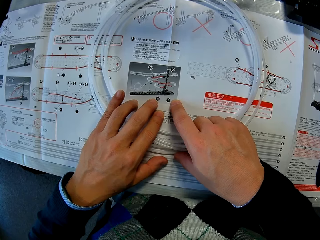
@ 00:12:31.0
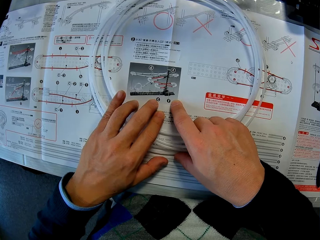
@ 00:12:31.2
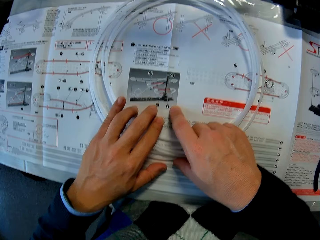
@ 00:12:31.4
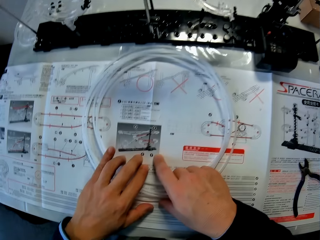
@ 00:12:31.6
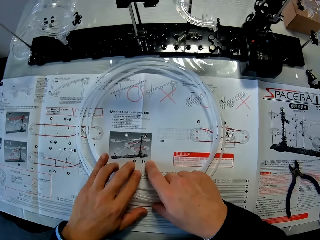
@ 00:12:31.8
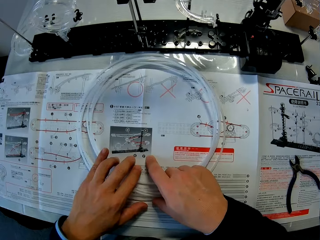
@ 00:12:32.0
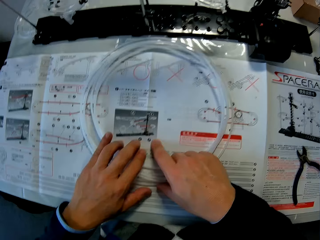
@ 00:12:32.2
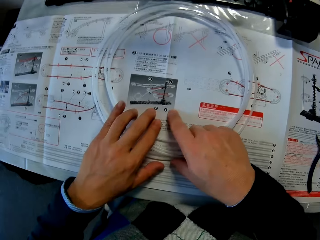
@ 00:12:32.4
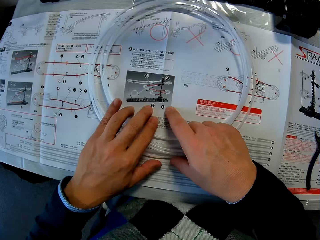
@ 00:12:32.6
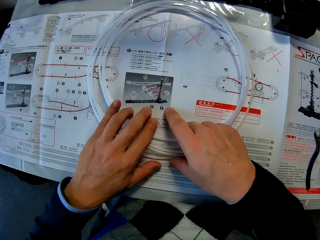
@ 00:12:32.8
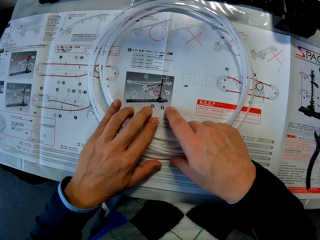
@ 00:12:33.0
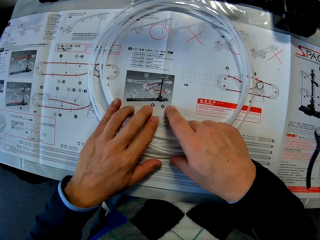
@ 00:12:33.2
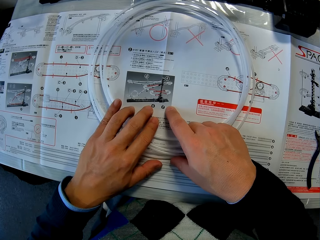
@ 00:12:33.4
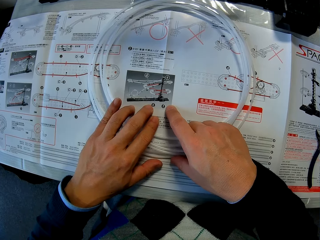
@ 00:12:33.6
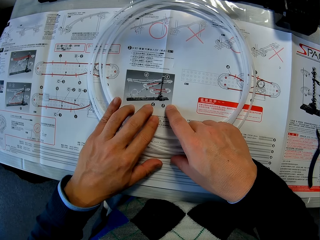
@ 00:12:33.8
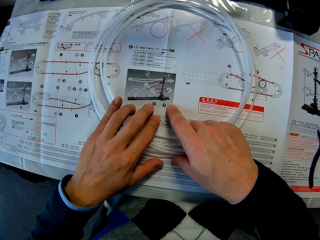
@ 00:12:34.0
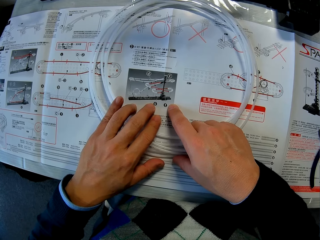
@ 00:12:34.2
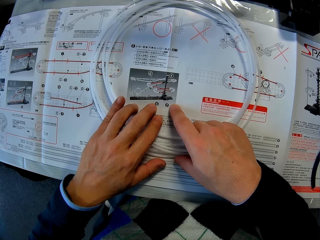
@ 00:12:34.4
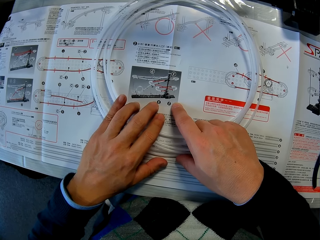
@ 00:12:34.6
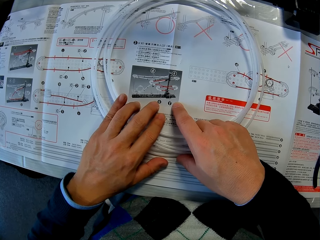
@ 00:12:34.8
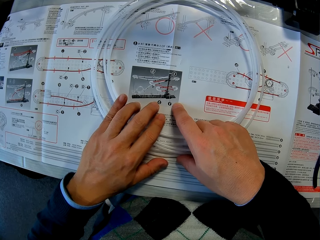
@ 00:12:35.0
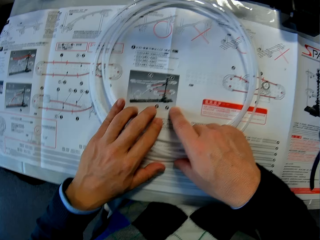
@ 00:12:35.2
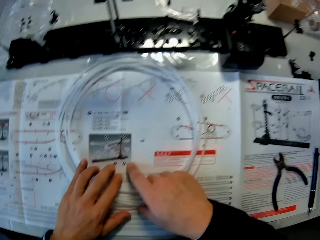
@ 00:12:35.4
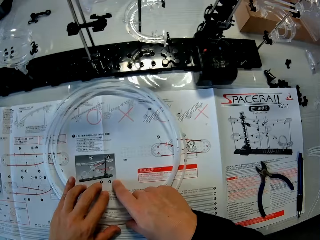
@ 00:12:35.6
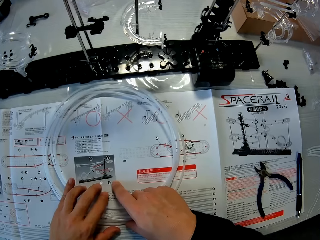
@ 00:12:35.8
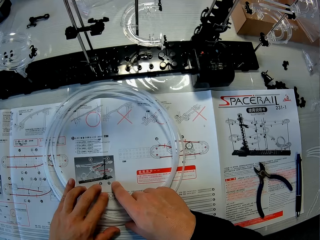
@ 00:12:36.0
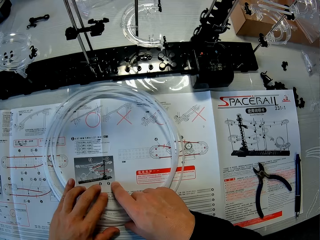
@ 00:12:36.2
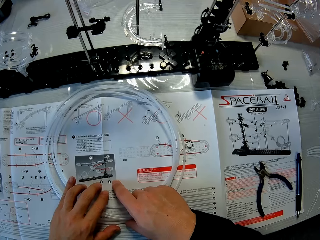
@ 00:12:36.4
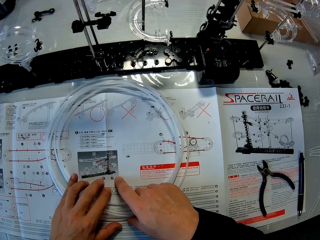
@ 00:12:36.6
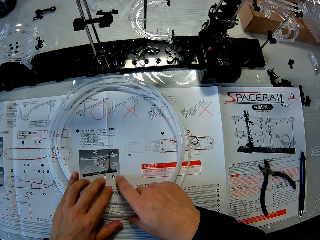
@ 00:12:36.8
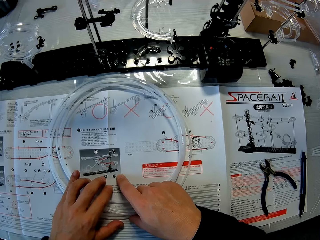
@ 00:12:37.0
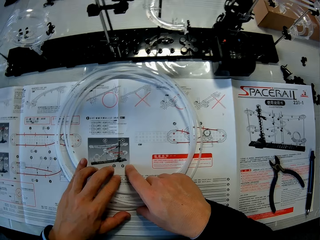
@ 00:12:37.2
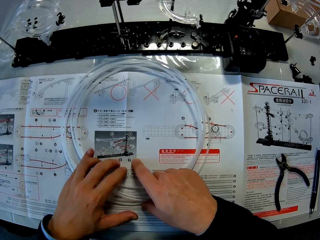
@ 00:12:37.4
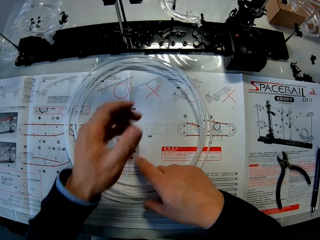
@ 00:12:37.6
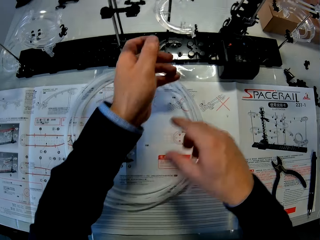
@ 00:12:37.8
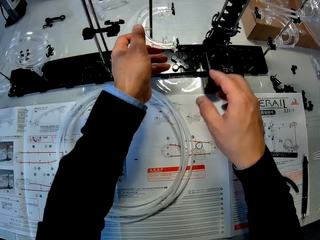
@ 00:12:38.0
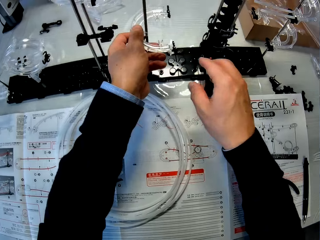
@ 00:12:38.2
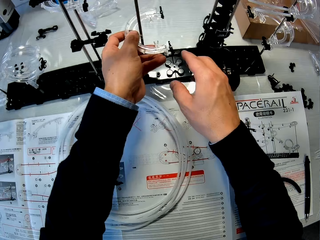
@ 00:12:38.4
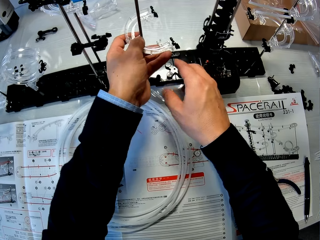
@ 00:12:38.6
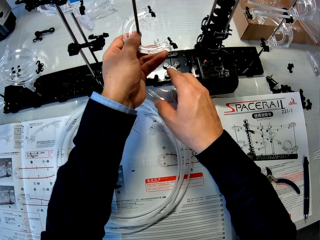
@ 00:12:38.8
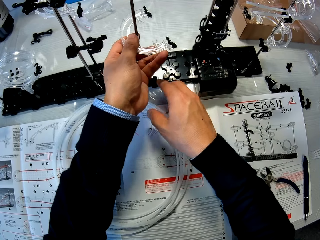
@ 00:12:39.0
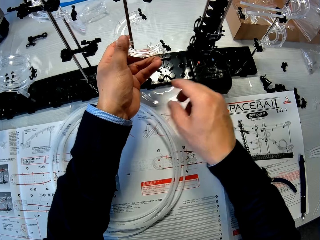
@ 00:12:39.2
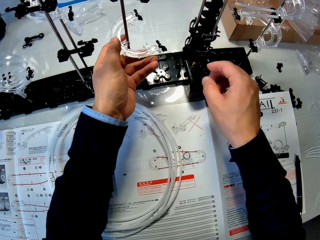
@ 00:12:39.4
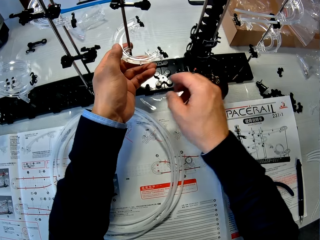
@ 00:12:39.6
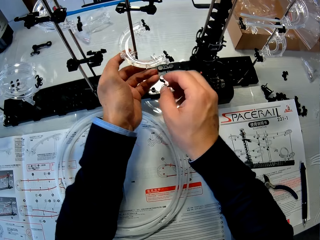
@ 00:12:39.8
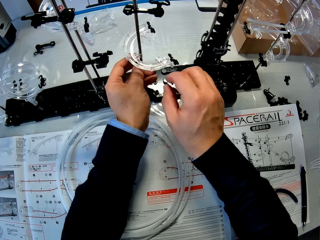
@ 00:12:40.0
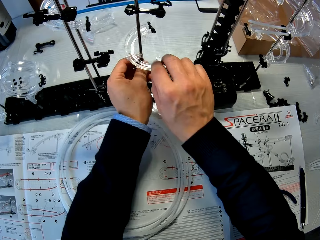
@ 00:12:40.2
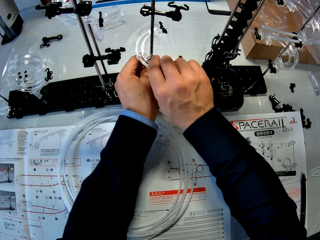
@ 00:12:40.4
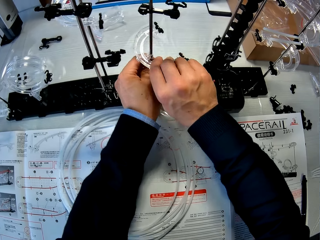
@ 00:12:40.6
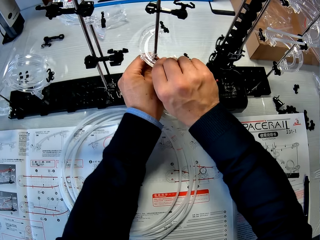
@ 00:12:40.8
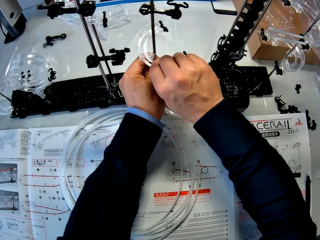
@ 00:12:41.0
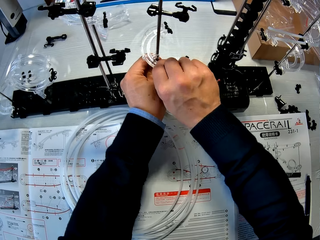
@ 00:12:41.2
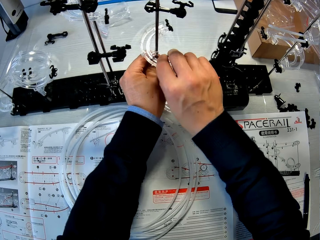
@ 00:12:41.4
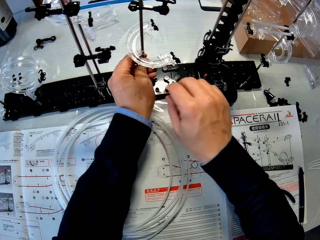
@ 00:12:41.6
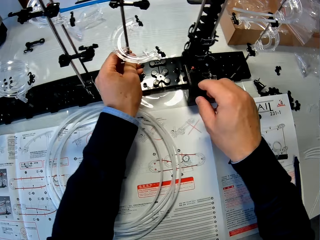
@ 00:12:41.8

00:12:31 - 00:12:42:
The camera wearer adjusts the toy setup.

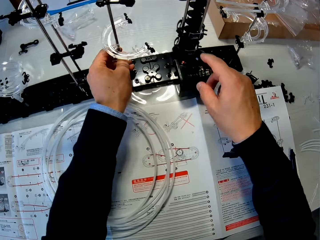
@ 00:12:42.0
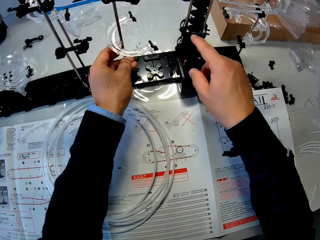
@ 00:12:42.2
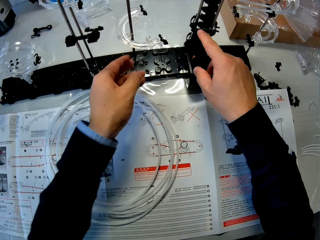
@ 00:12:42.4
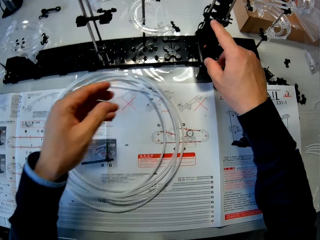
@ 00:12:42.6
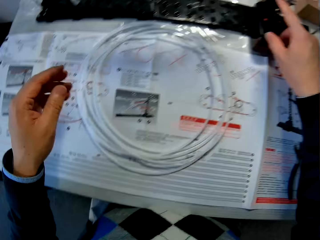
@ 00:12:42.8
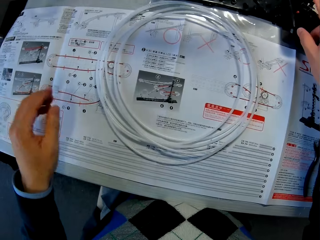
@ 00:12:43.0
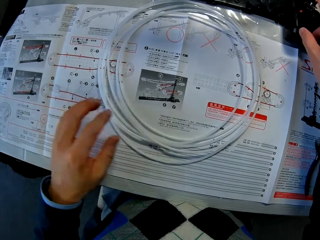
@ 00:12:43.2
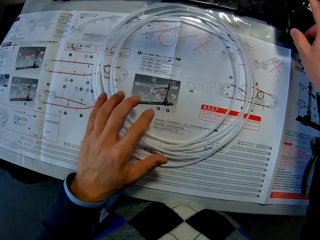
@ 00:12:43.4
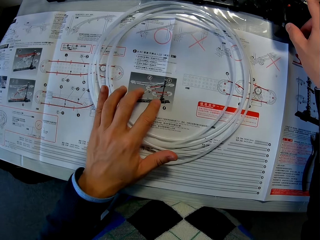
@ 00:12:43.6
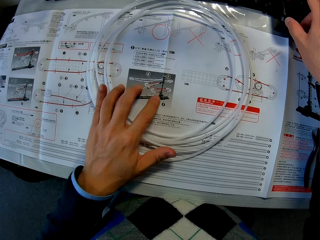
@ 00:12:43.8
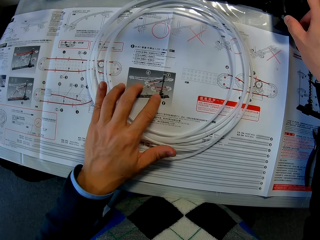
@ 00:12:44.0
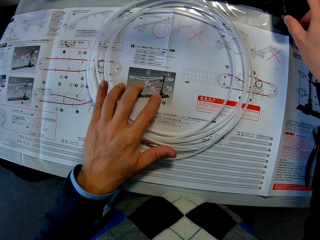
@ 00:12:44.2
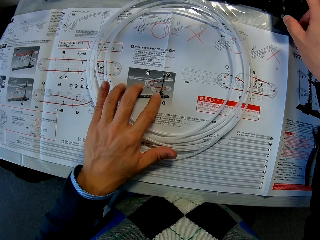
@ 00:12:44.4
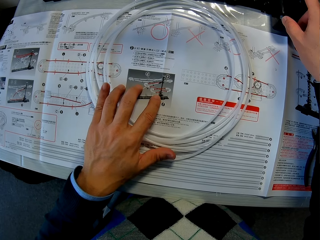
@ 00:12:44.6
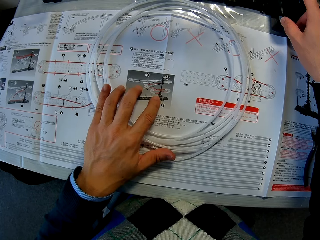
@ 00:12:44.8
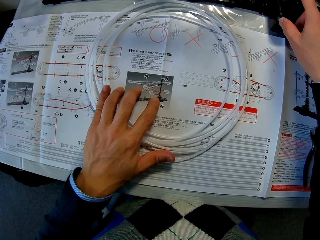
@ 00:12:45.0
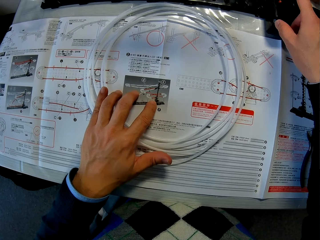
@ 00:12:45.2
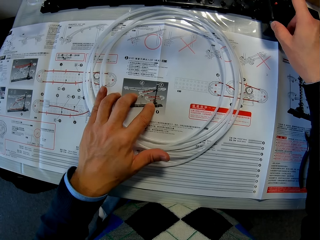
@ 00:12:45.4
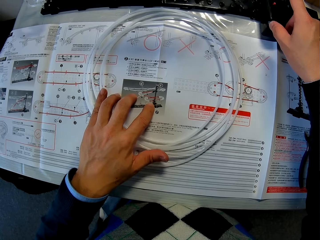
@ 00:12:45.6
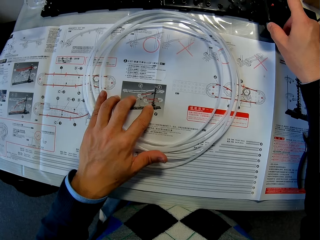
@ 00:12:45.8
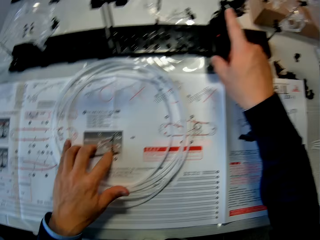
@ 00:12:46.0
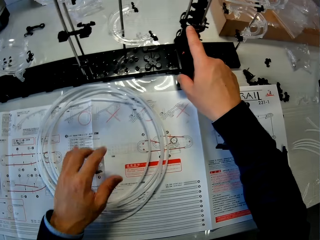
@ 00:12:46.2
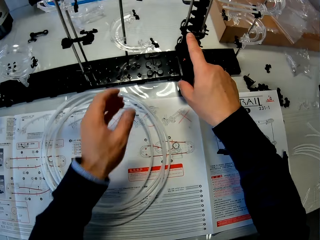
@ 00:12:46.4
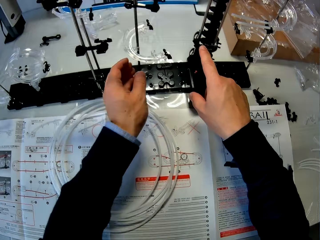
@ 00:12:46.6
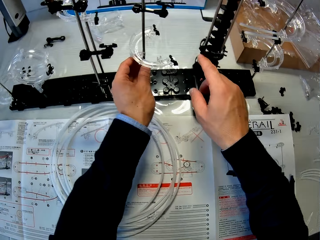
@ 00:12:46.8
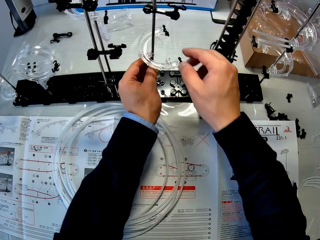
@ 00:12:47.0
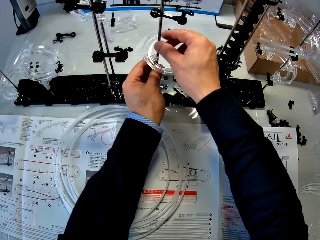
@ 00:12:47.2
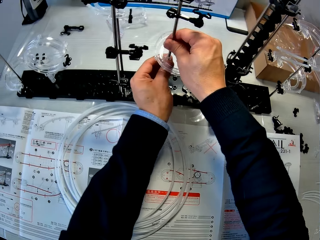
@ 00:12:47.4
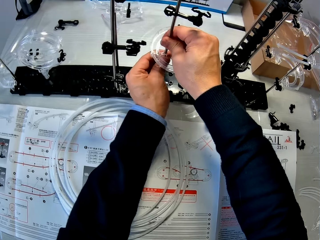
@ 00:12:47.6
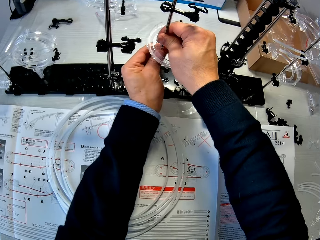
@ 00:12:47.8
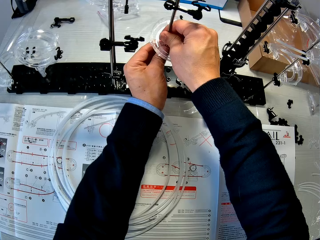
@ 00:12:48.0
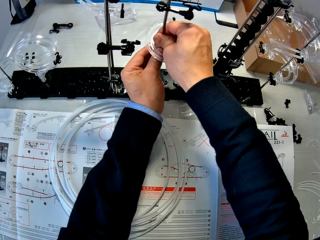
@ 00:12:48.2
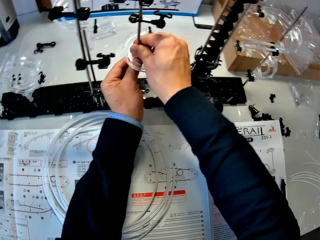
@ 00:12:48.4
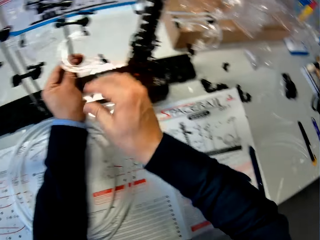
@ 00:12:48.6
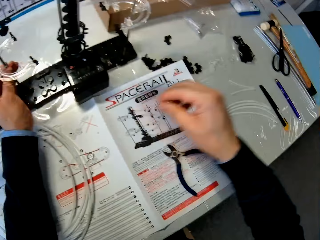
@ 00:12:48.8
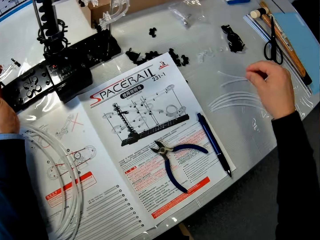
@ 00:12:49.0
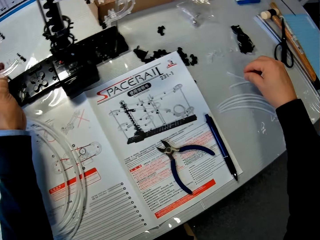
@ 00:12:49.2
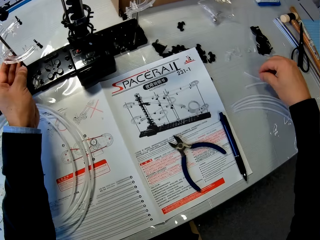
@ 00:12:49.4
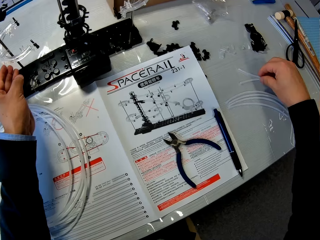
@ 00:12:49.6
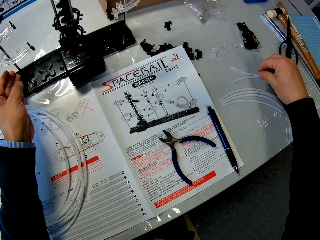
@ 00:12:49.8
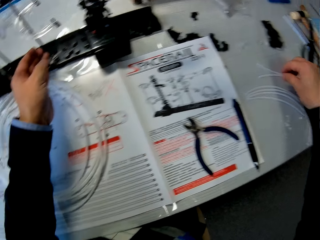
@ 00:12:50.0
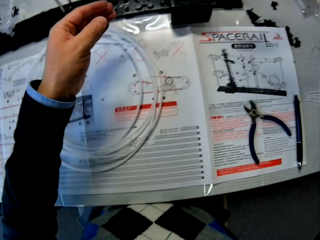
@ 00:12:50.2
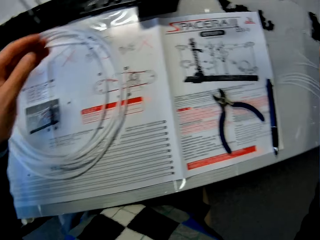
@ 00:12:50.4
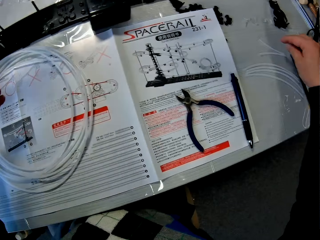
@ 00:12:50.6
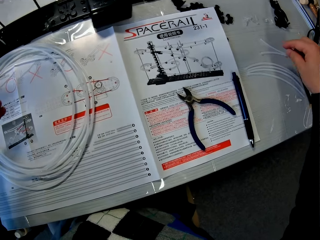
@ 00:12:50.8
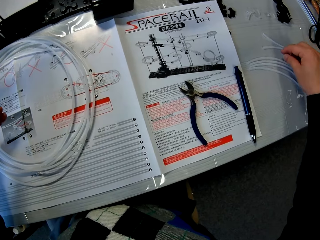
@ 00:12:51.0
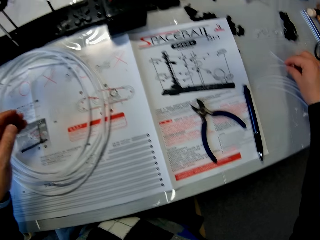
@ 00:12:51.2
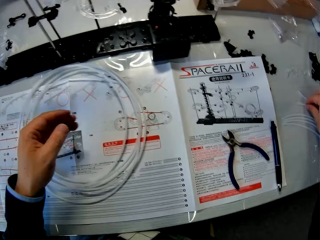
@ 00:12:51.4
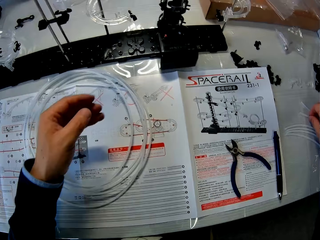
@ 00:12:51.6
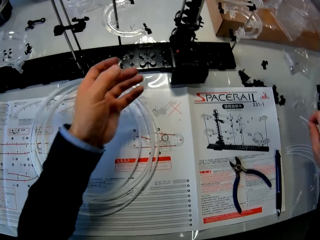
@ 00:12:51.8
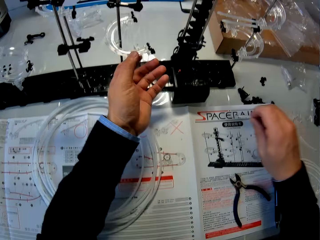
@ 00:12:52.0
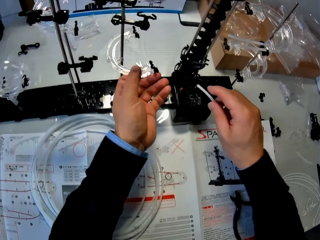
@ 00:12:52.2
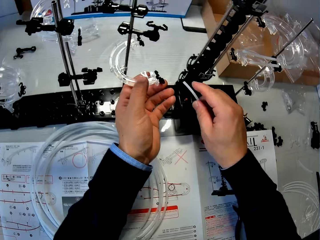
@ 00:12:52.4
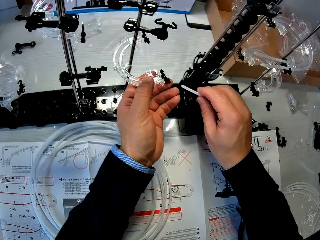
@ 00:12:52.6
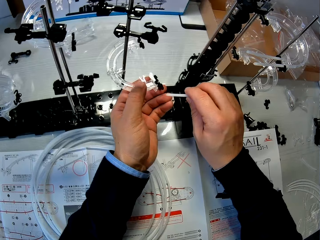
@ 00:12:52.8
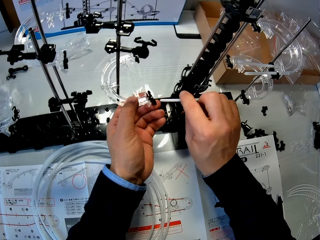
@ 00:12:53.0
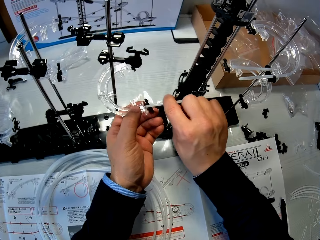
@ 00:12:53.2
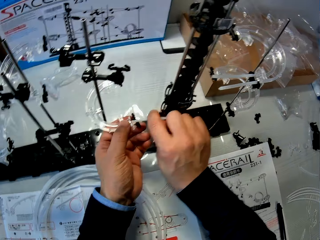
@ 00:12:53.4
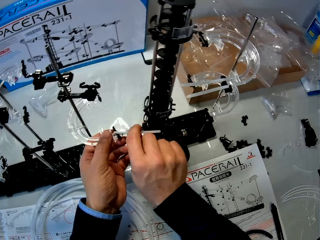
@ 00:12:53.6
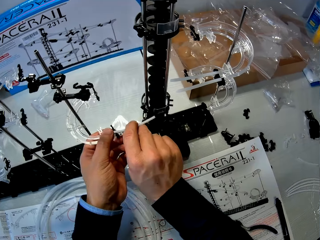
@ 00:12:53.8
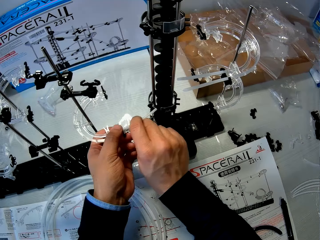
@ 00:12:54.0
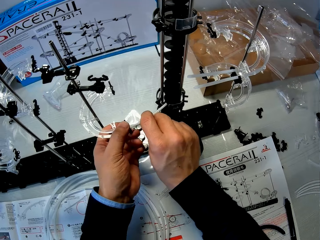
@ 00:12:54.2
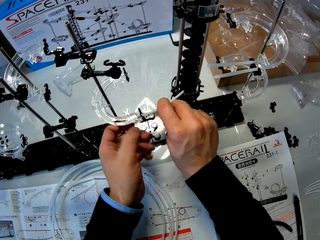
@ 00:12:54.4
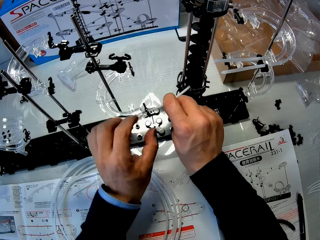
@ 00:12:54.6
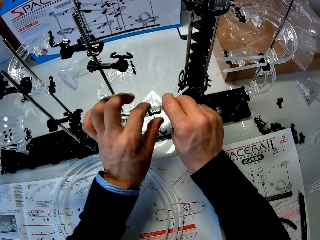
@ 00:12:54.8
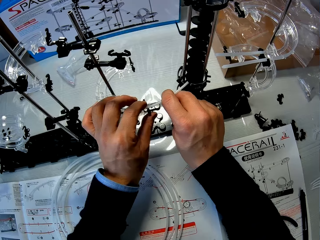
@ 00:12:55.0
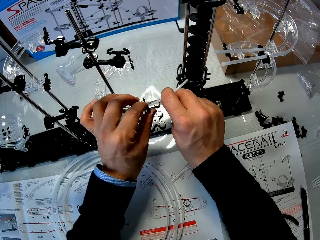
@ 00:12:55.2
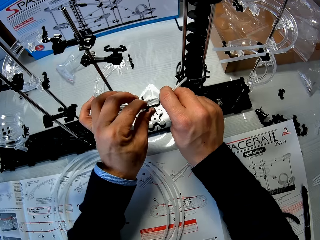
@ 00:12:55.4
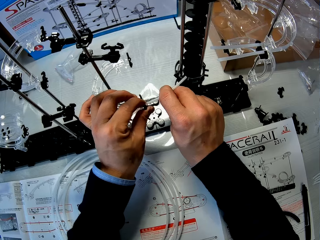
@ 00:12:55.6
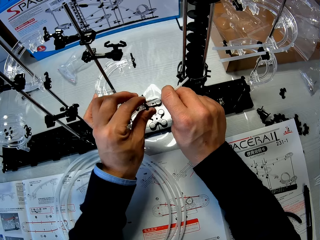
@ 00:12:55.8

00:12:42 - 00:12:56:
The camera wearer reads the manual. He adjusts the toy setup. He takes a cable piece on the table with his right hand and attaches the cable piece to the toy setup.
